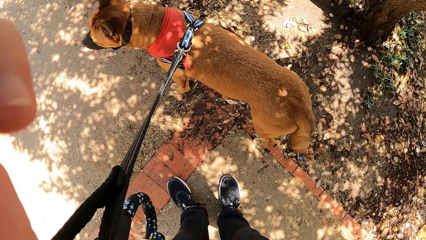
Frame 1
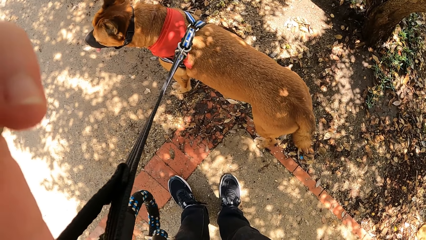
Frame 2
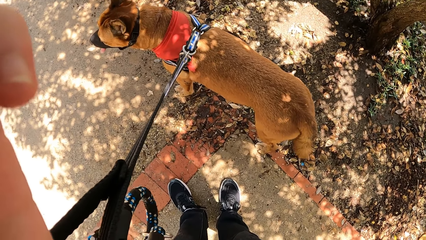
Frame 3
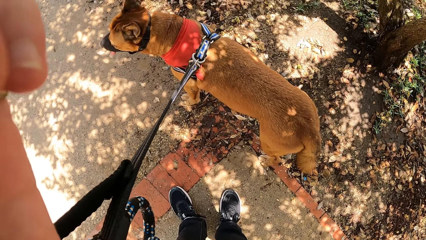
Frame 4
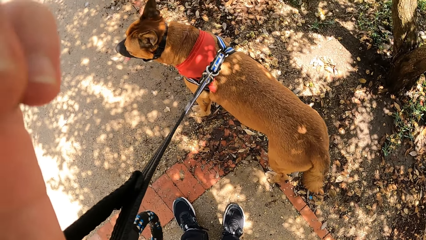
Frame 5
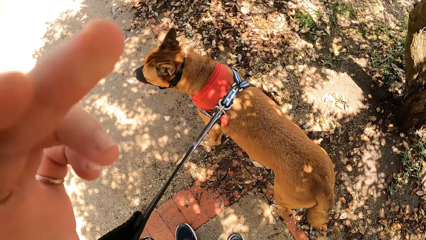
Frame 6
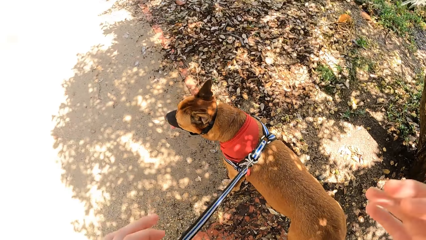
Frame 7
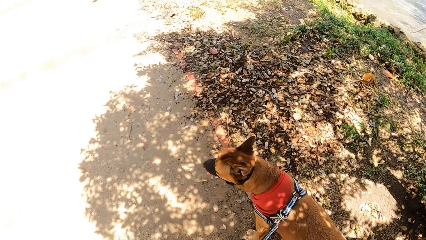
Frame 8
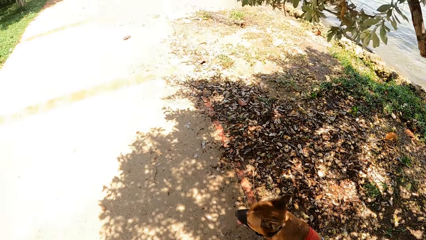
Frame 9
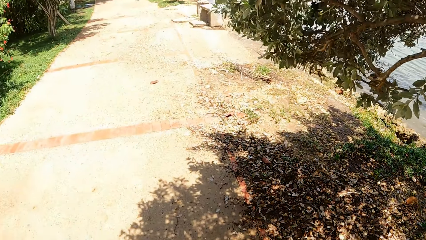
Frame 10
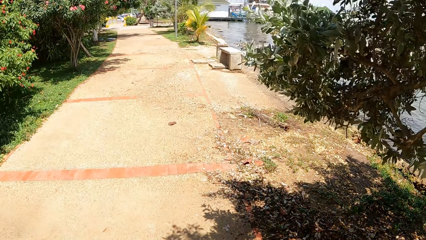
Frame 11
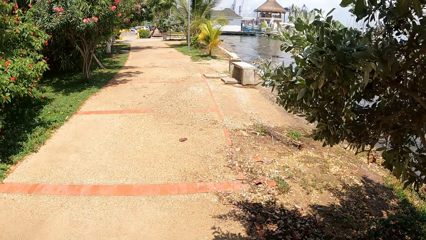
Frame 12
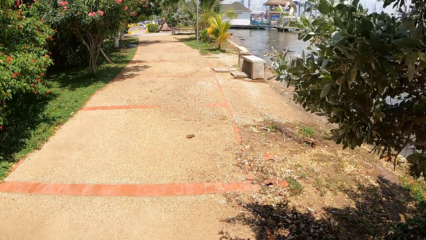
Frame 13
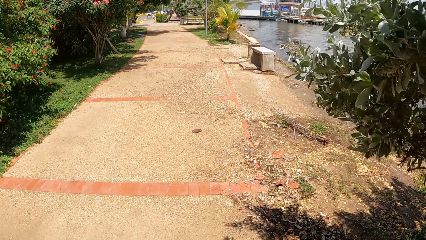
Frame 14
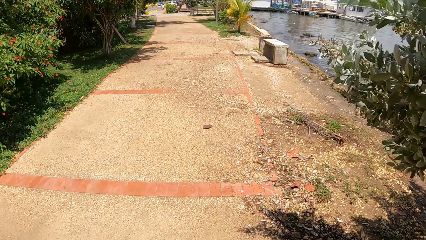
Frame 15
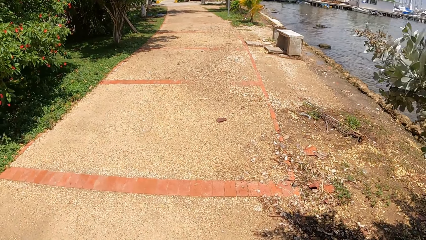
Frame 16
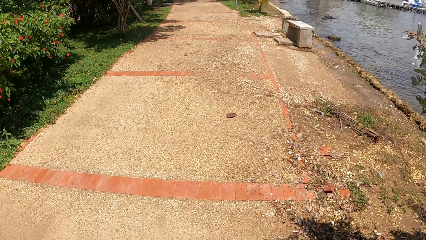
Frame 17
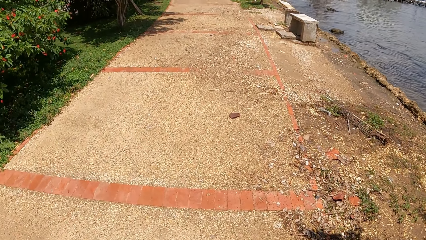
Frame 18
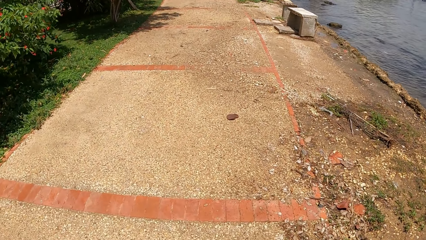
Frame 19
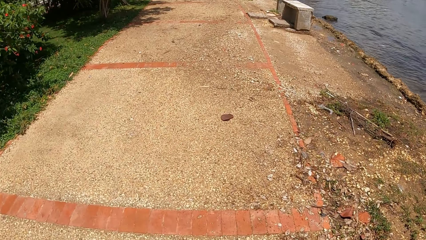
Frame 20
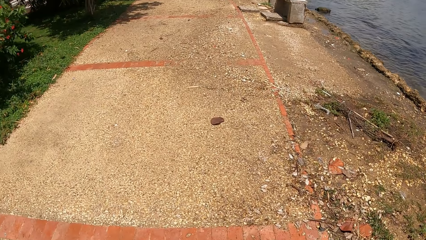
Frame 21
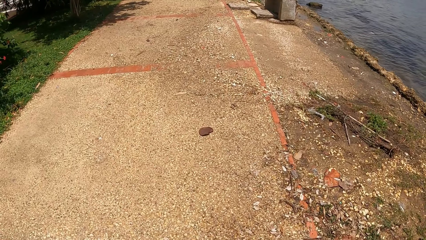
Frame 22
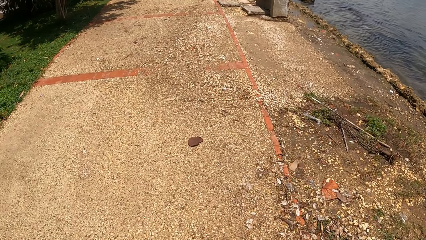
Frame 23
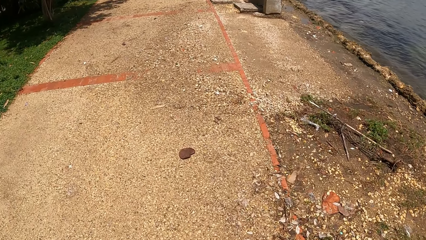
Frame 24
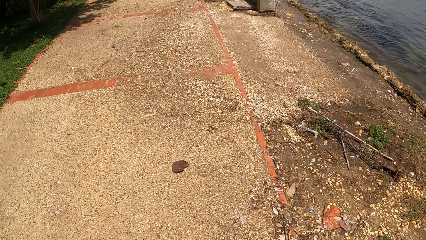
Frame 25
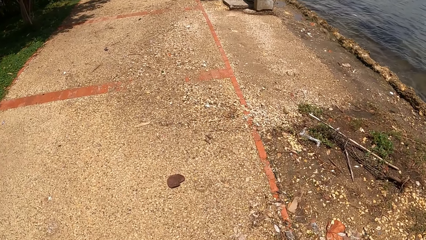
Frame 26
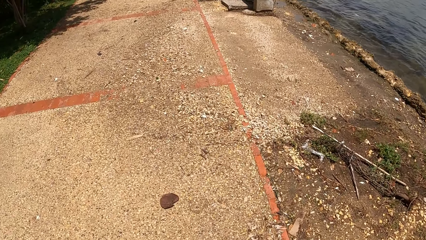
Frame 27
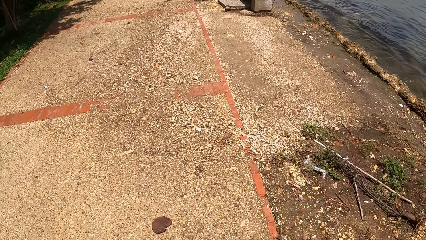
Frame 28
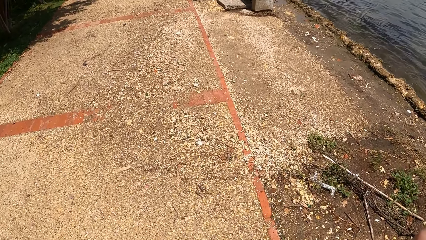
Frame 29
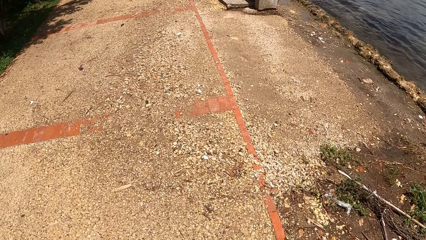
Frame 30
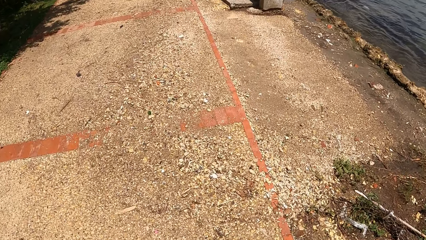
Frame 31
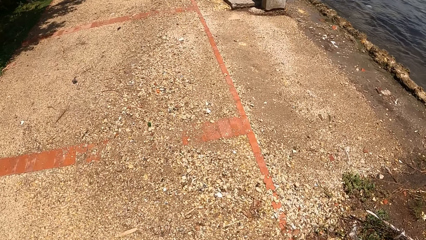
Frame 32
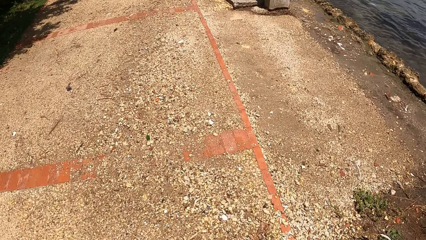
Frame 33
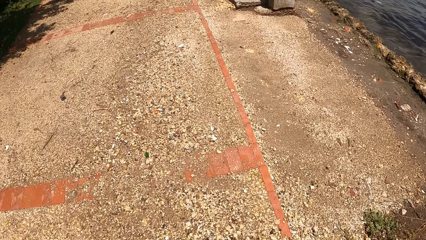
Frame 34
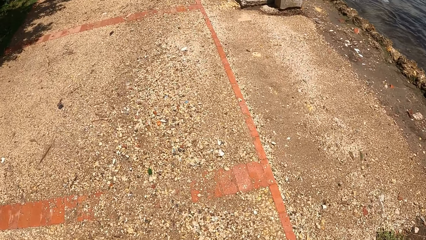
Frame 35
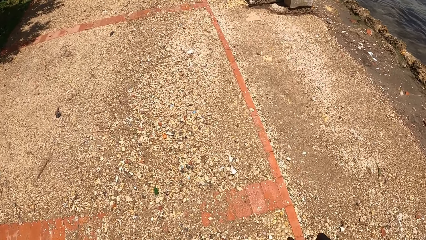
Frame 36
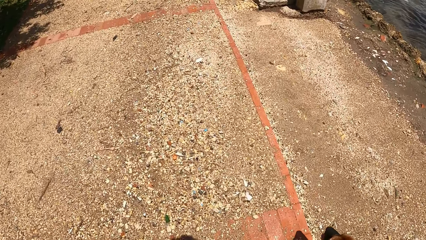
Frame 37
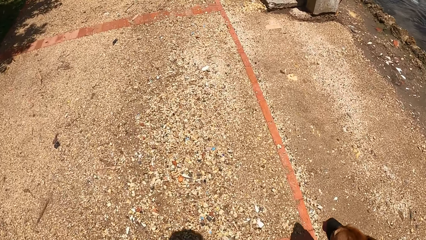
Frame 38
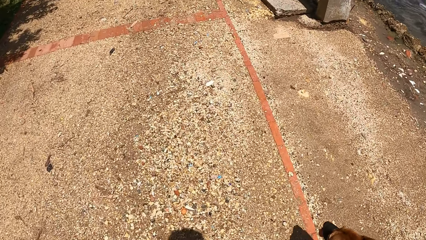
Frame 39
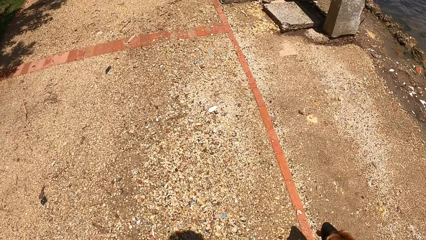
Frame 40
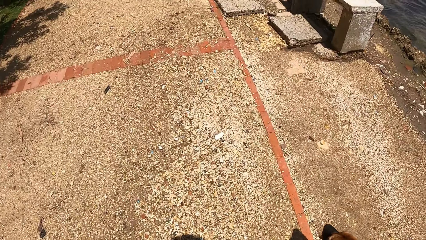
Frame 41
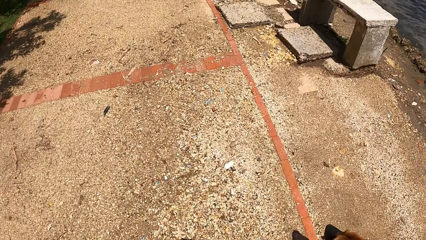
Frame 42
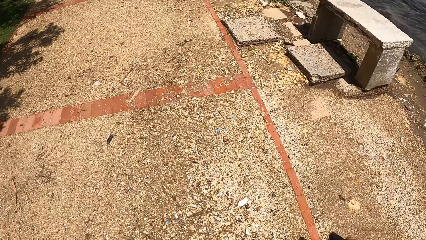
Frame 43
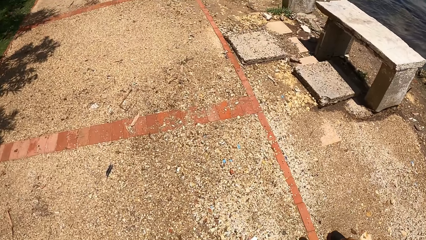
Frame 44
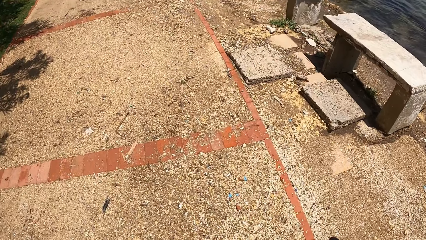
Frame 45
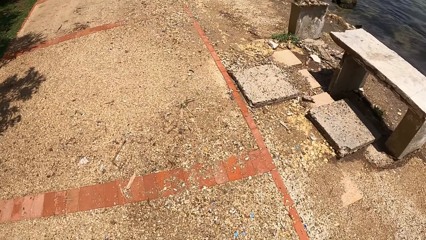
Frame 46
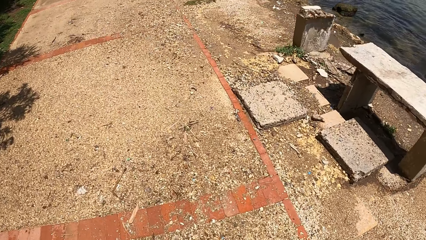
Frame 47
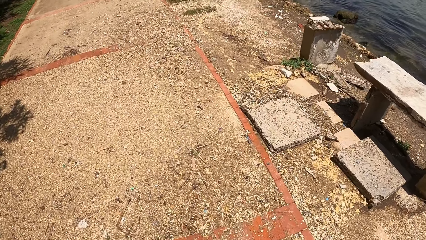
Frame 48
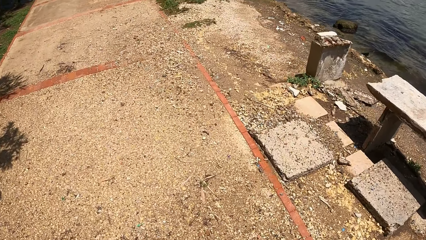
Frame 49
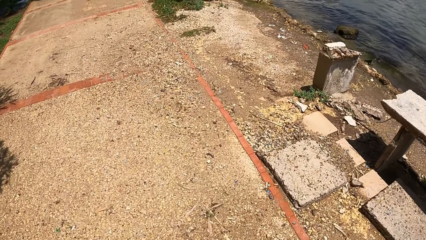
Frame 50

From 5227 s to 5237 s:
The camera wearer walks with the dog on the sidewalk.

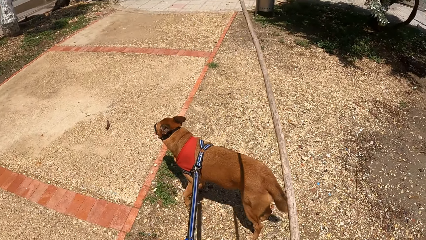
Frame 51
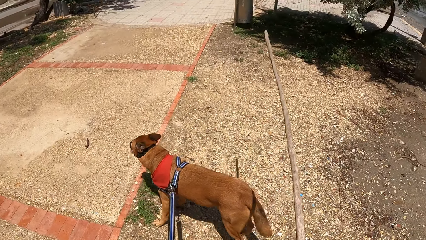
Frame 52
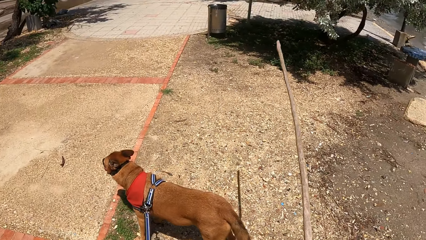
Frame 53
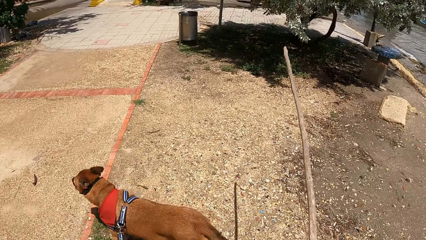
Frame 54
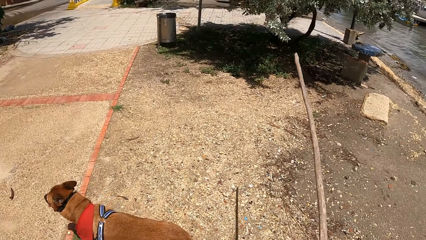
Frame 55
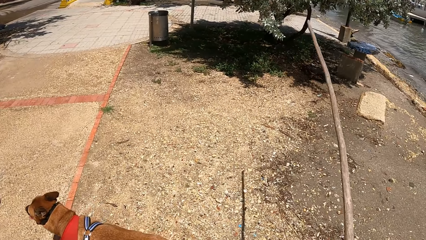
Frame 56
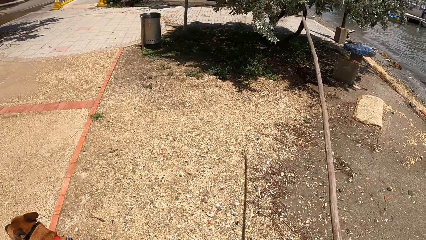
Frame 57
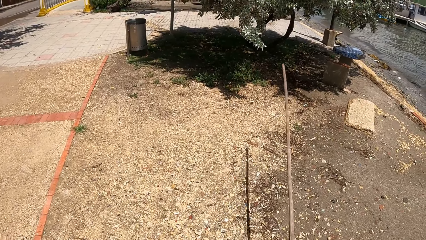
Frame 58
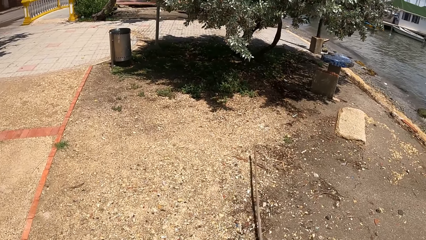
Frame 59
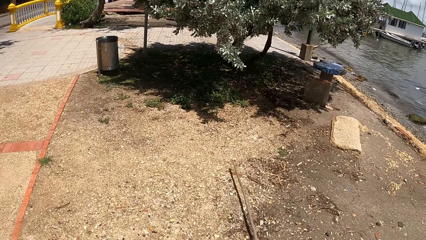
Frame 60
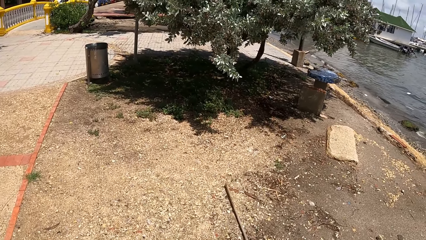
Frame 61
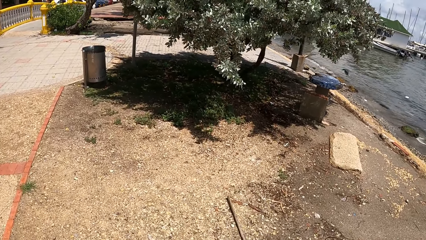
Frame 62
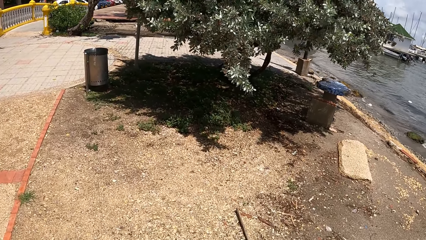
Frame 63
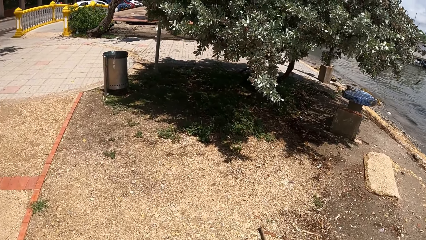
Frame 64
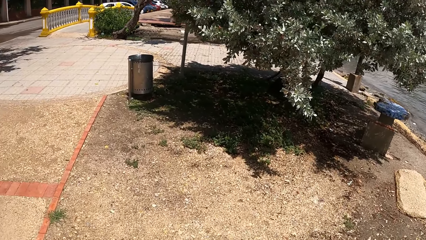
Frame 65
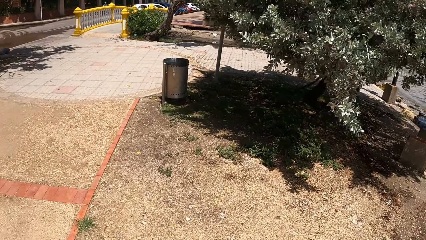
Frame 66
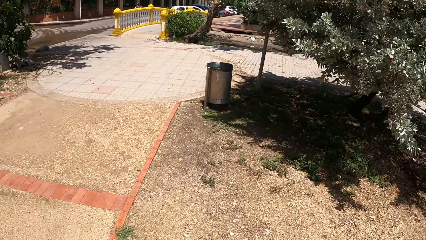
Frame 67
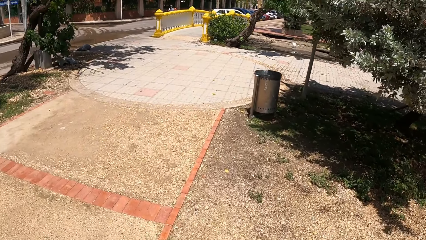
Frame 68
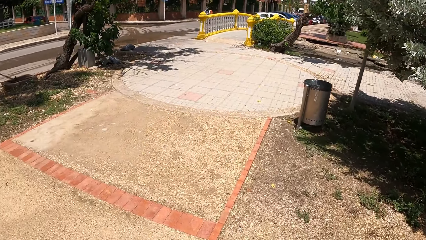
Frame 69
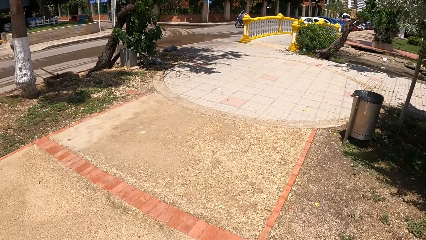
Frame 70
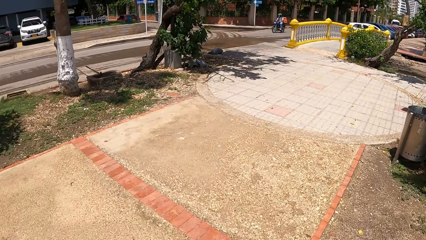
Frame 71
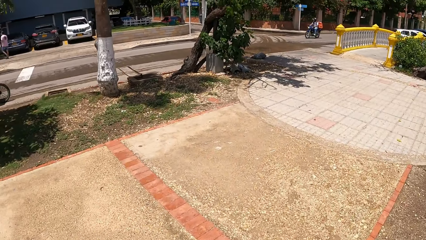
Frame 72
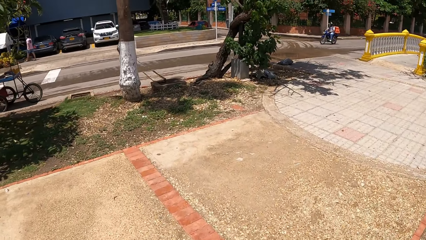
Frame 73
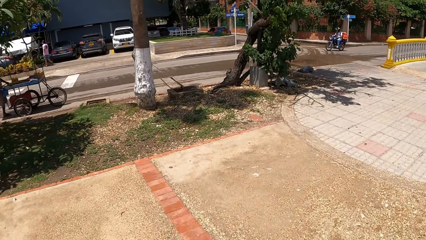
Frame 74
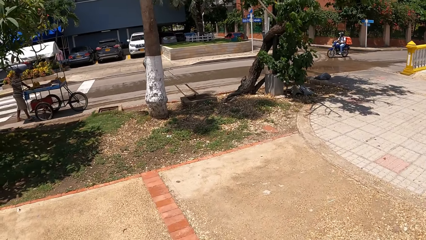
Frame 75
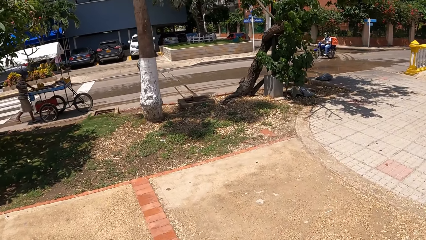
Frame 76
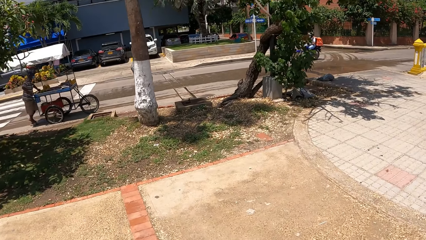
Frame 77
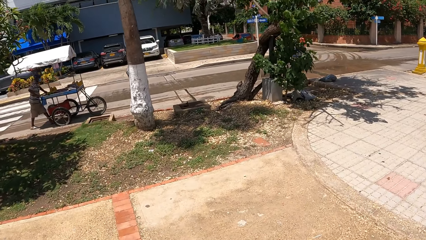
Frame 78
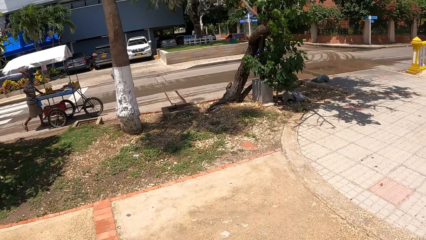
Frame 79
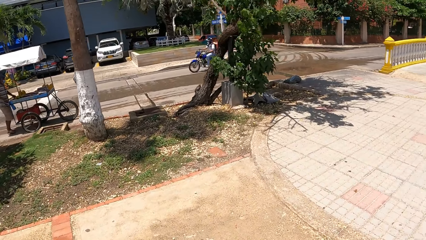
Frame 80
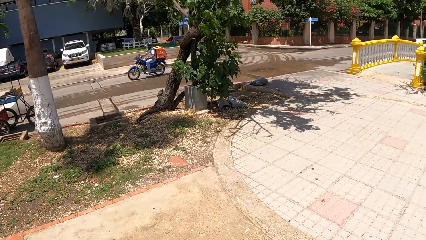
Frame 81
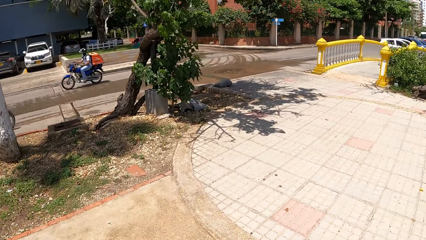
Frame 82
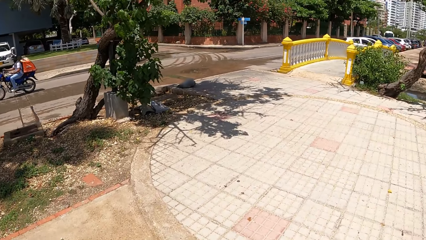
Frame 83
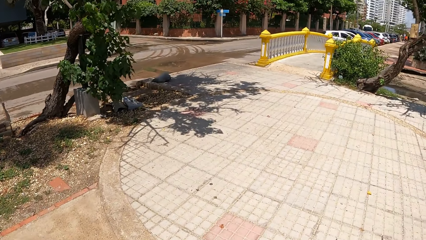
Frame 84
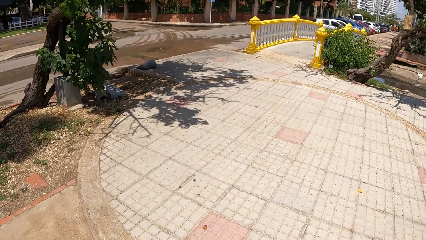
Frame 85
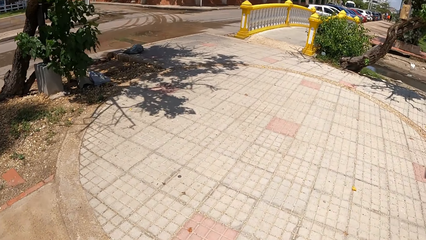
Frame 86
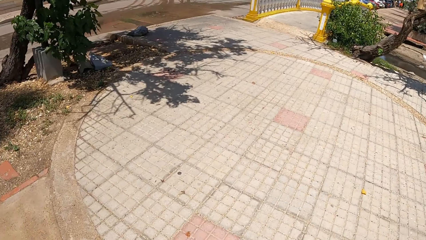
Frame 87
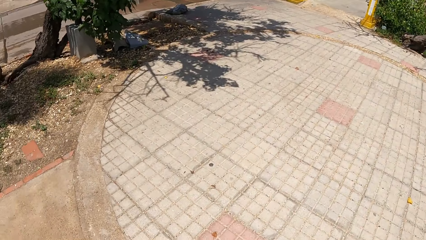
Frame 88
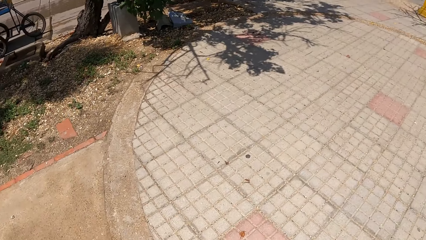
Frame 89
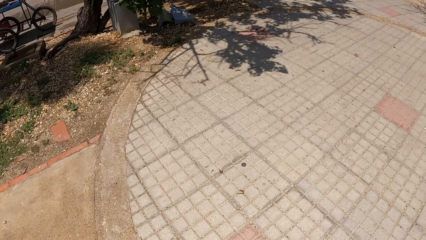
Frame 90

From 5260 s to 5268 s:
The camera wearer points around with the stick. They throw the stick on the ground. They walk with the dog on the sidewalk and look around.
